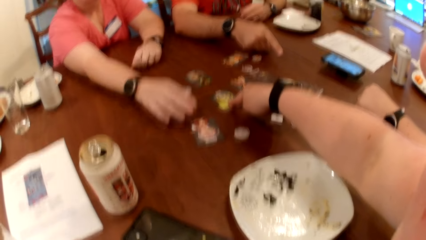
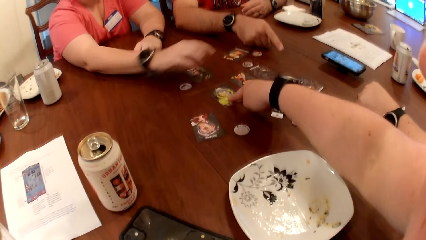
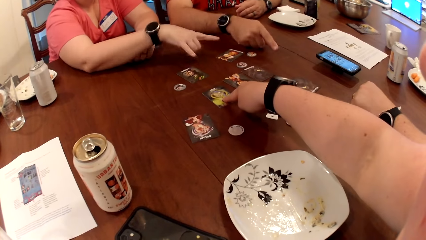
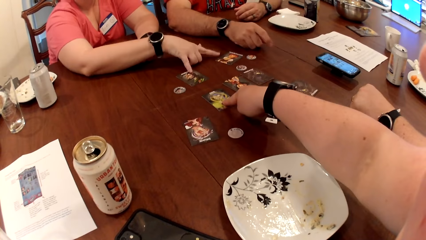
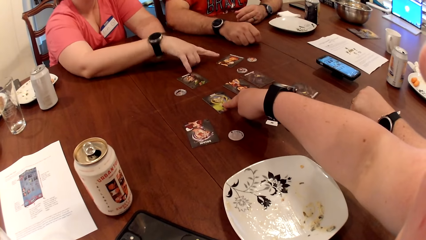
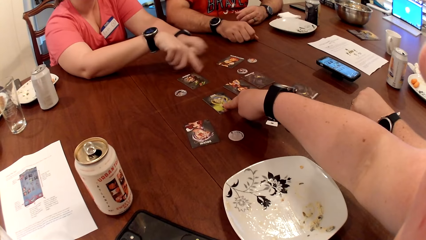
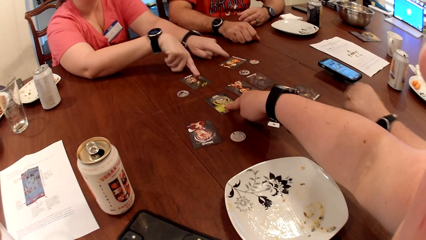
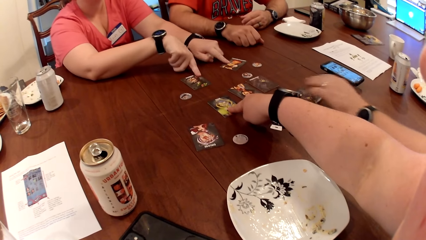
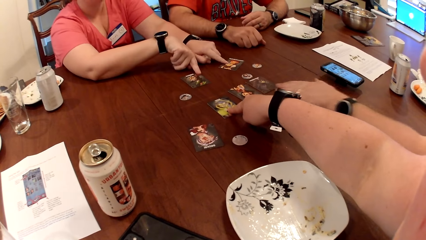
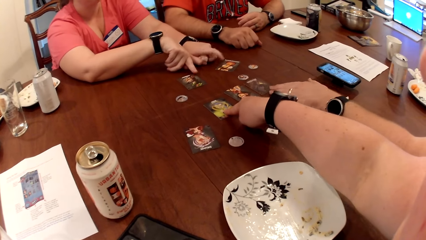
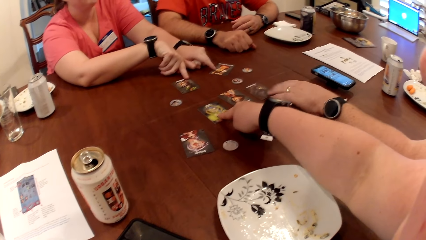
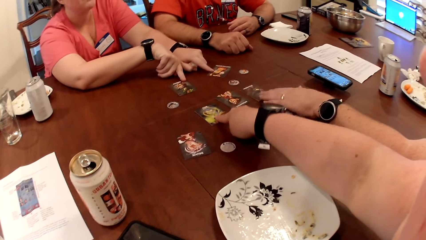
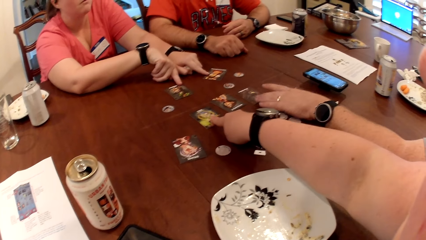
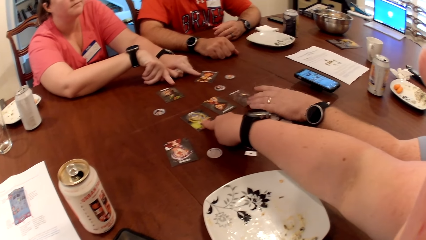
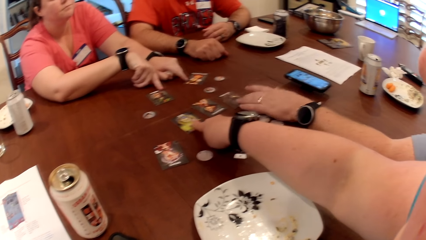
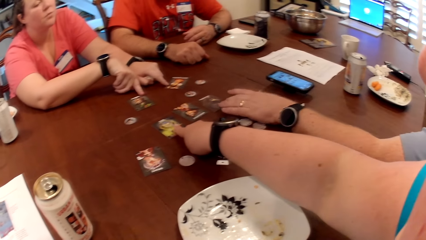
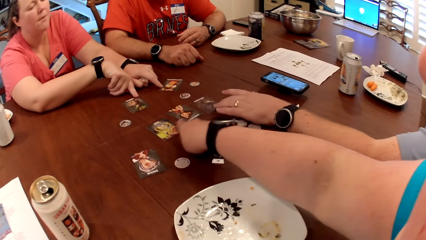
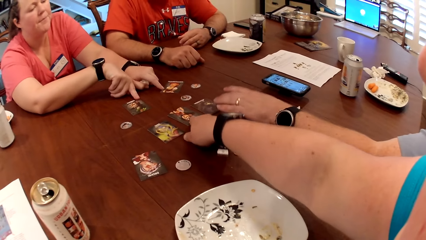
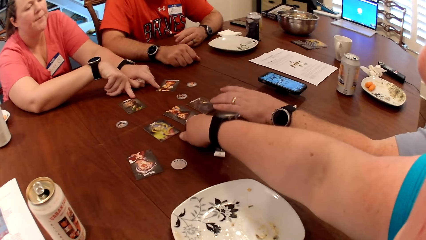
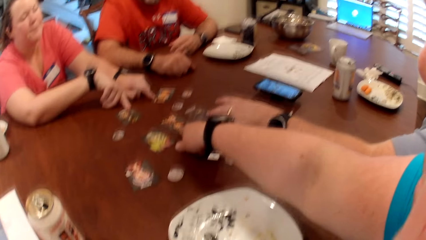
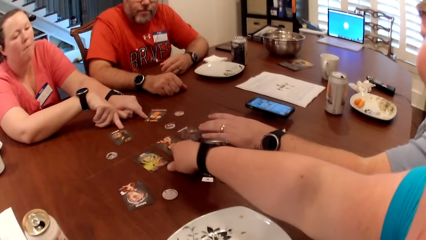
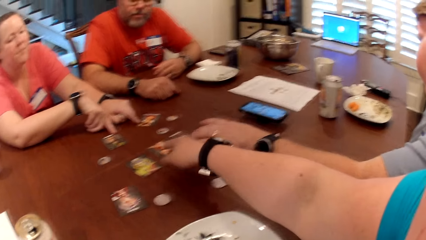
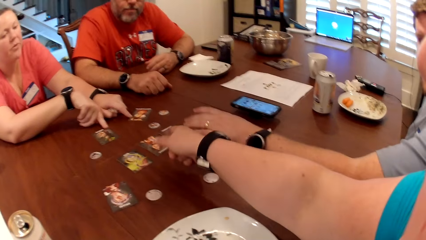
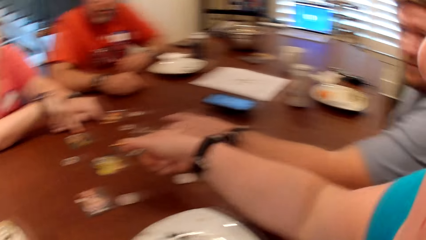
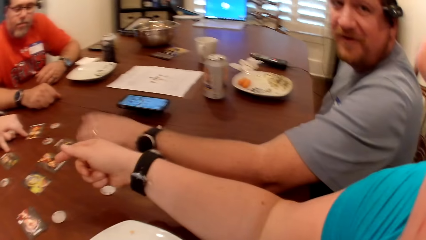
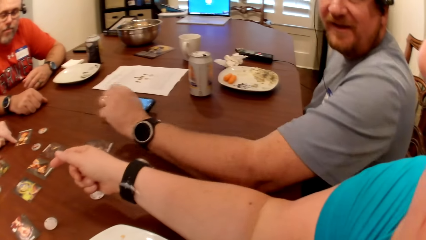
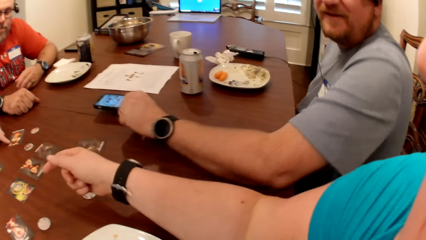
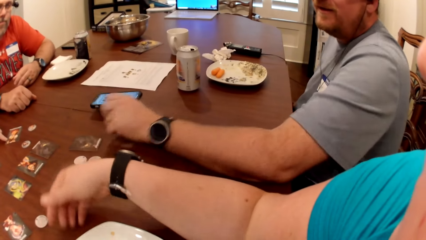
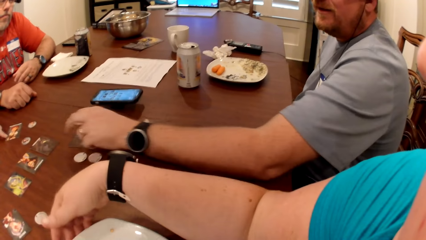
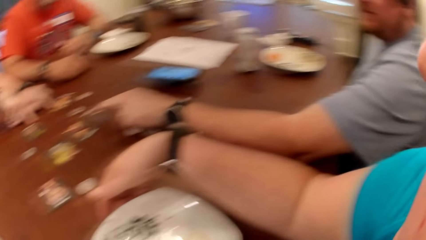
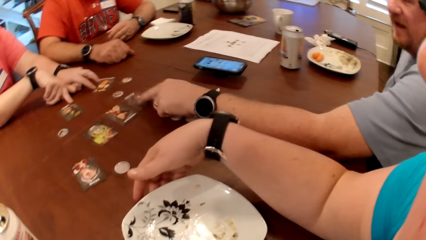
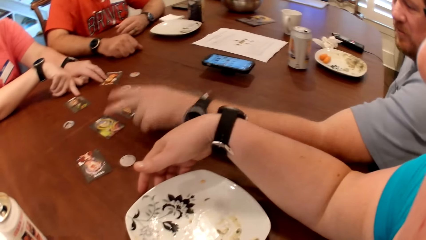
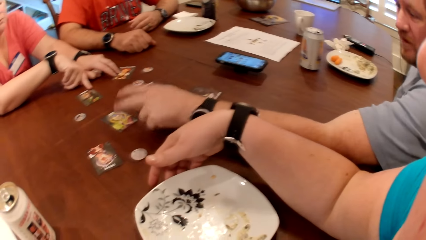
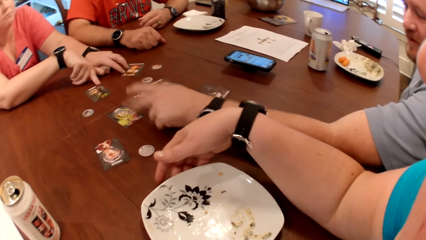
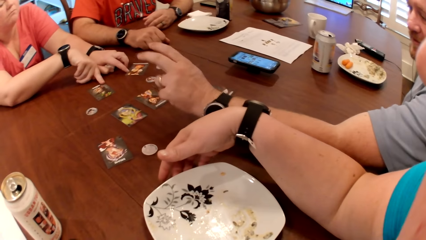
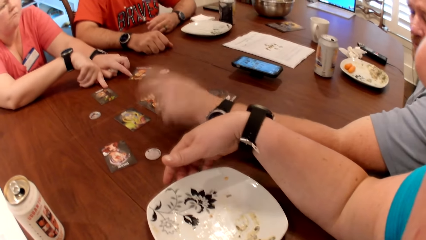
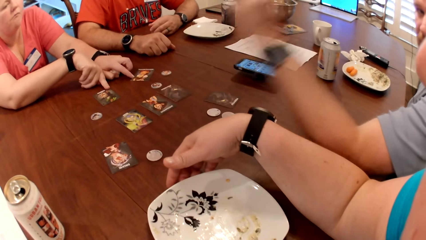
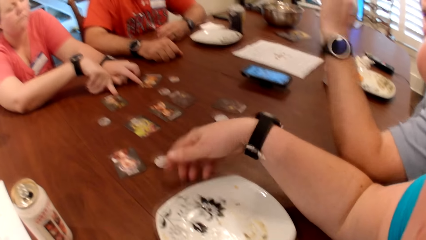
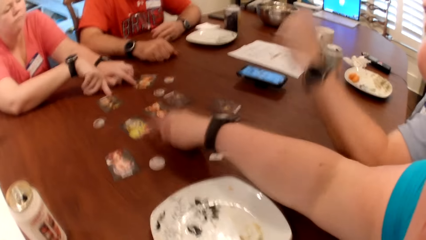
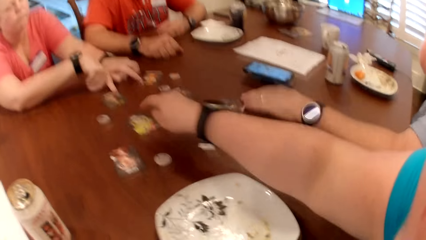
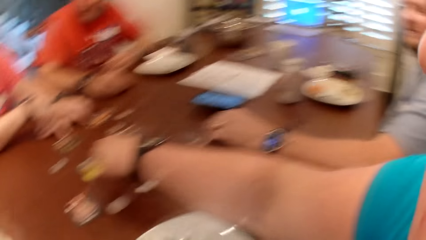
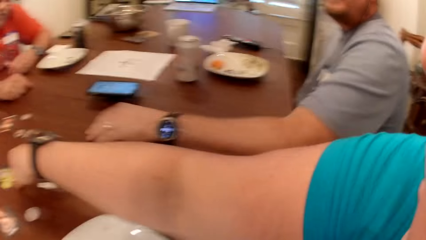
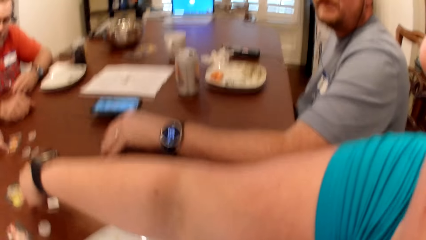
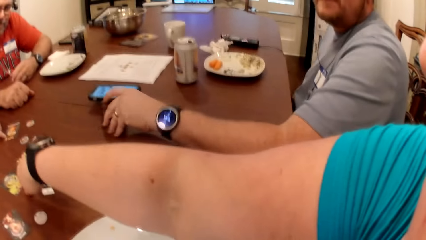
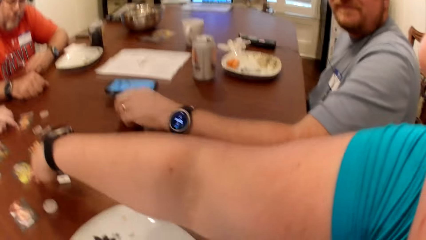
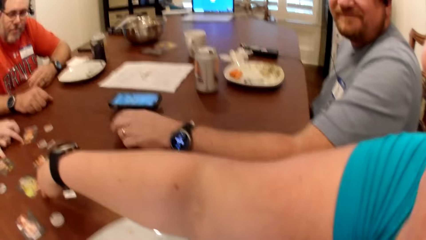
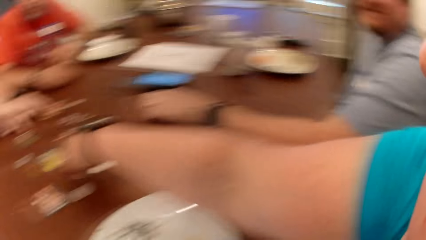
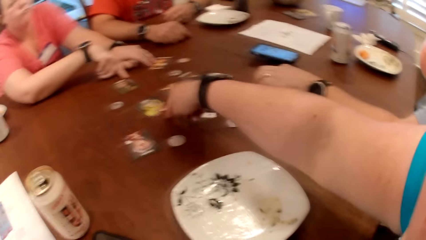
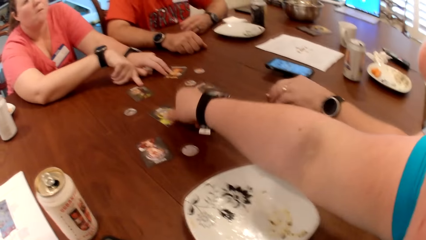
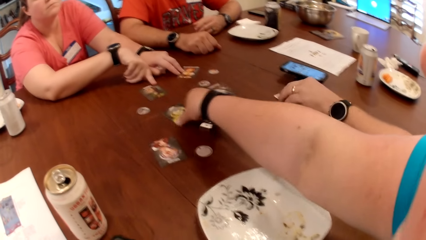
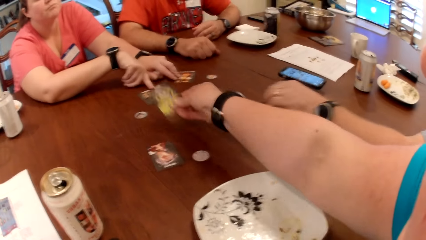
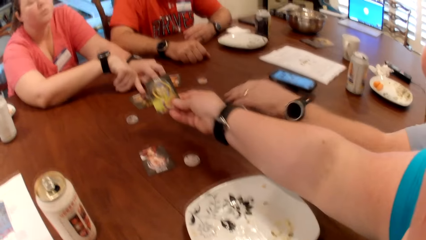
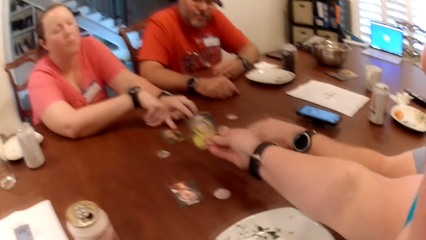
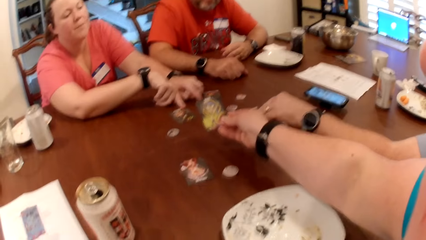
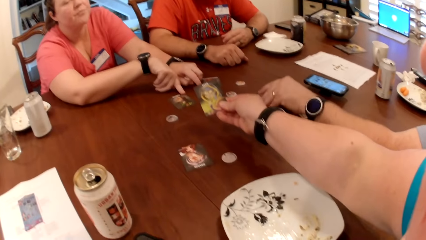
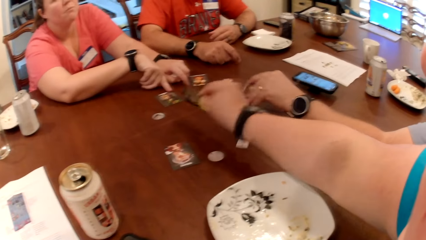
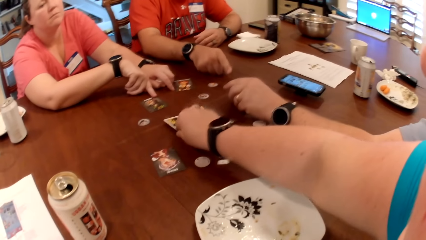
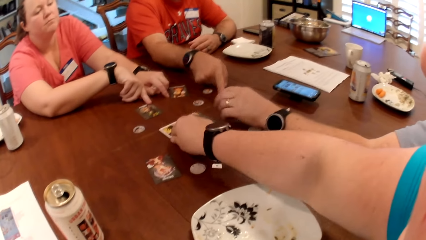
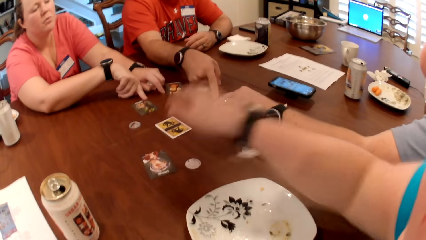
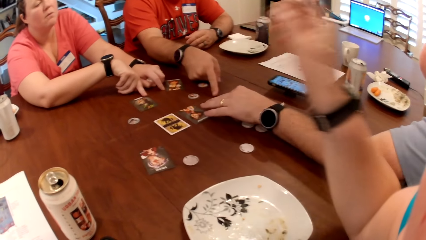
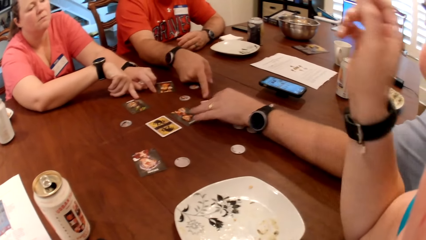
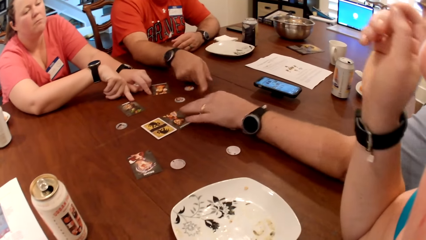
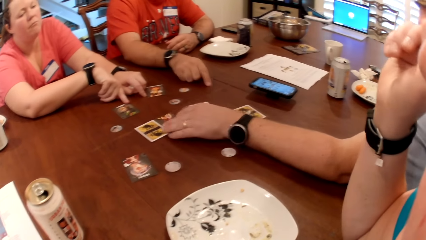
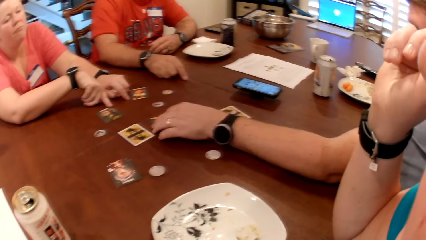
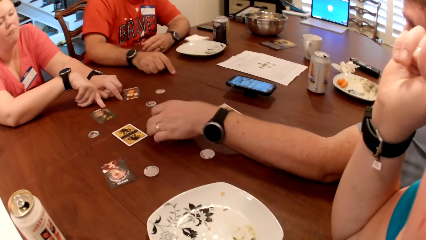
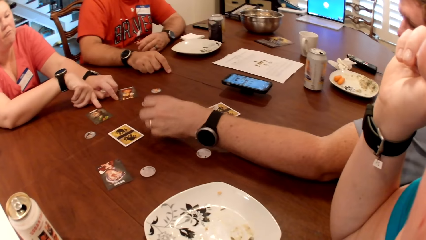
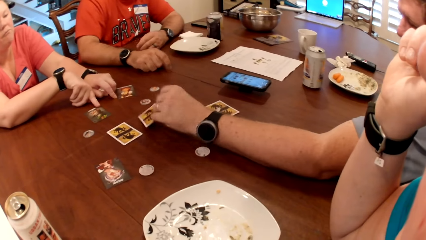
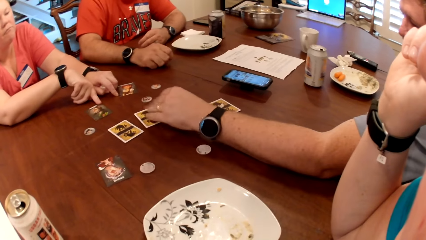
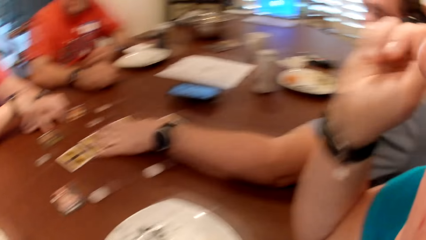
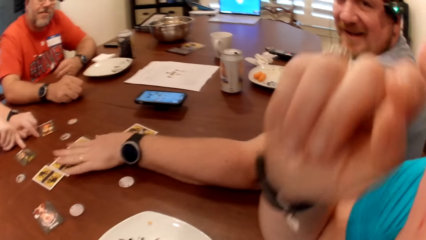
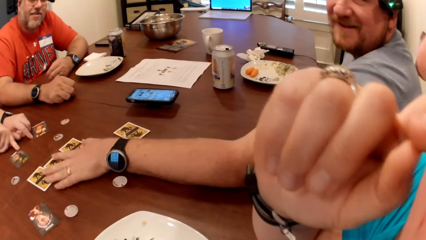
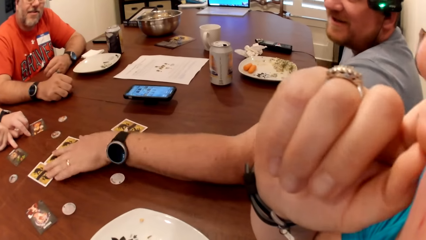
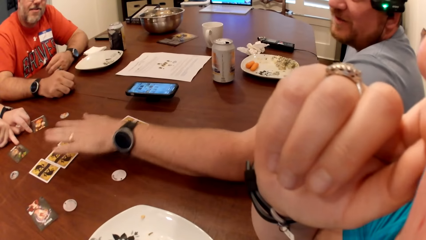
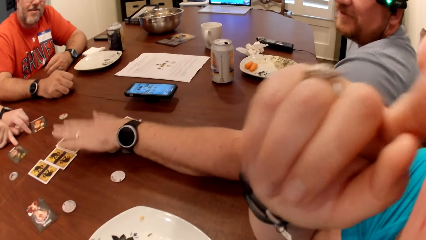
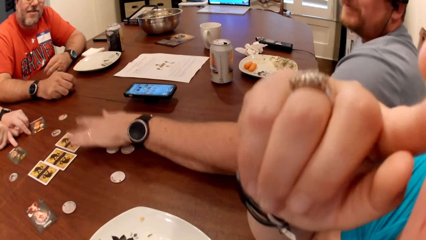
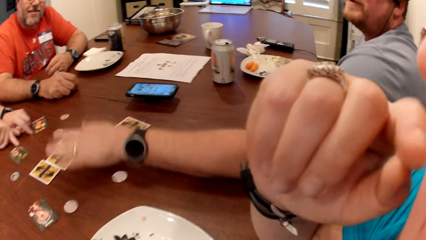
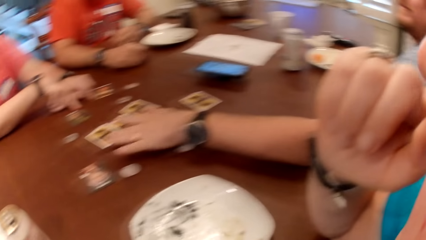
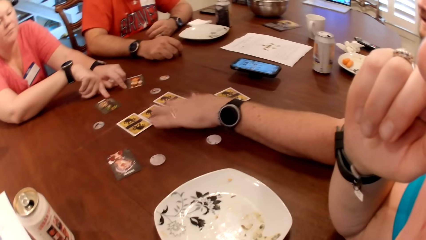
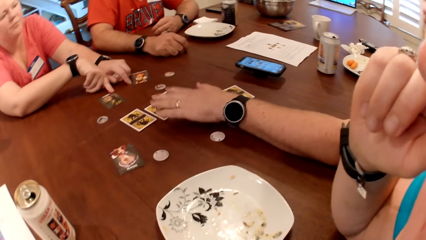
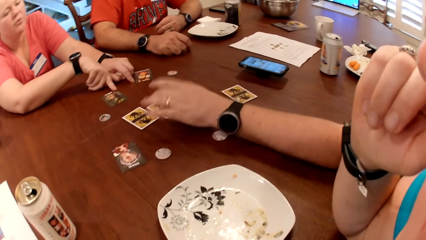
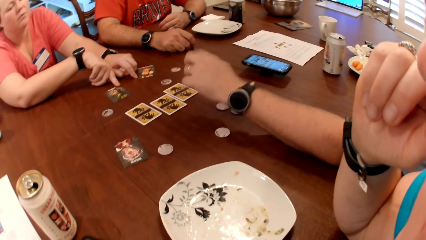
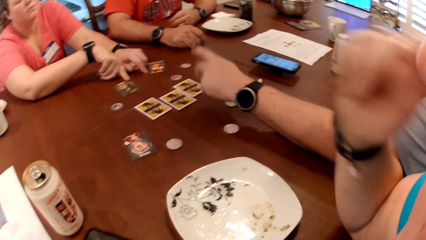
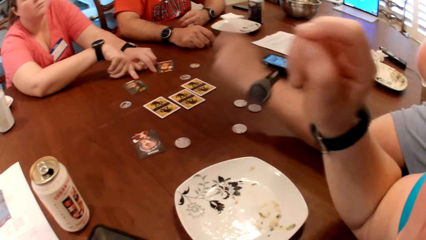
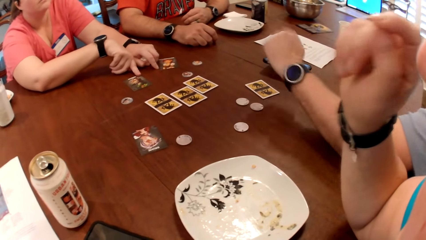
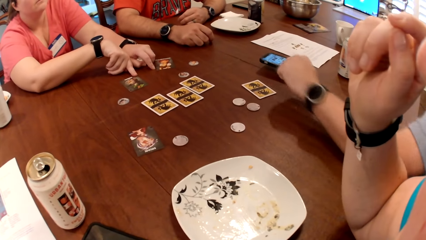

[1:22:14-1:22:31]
The woman points out, touches the card, and adjusts some cards on the table with both hands. The man touches a card on the table with his left hand. The camera wearer talks with the man. The man points at a card and touches the cards on the table with his left hand. The camera wearer points at the card. She touches the card on the table with her right hand. The man turns the card on the table over with his left hand. The camera wearer turns the card. She picks the card from the table with her right hand. The man turns a card on the table over with his left hand. The camera wearer drops the card on the table with her right hand. Another man points at the card. The first man touches a card on the table with his left hand, turns the card on the table over with his left hand, and touches the cards on the table with his left hand.
